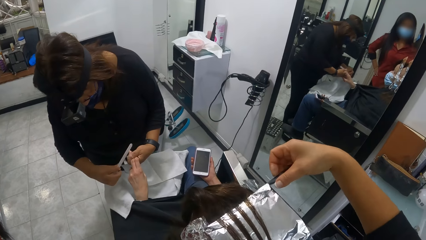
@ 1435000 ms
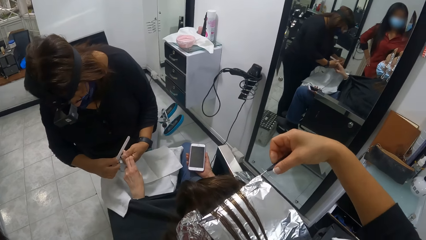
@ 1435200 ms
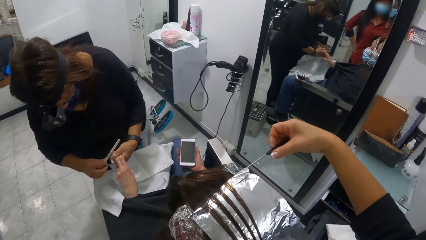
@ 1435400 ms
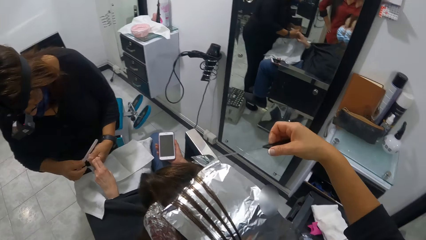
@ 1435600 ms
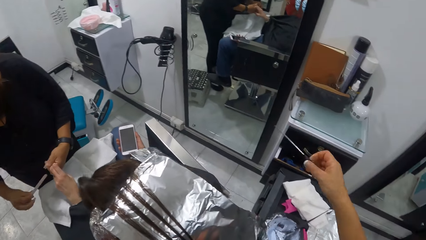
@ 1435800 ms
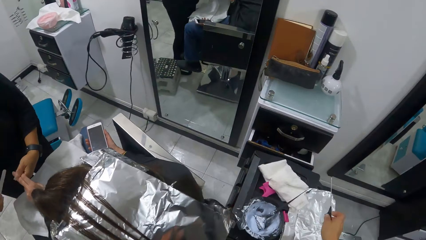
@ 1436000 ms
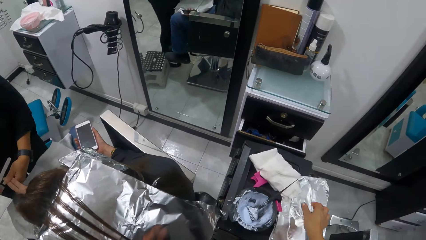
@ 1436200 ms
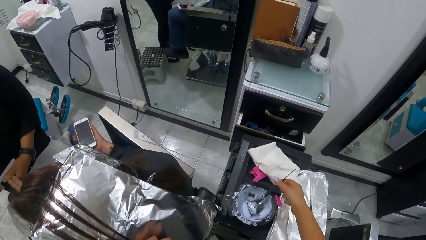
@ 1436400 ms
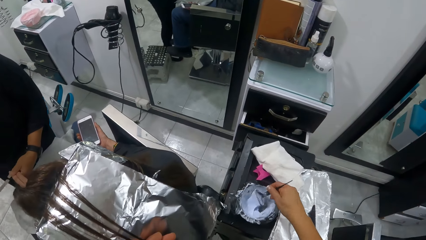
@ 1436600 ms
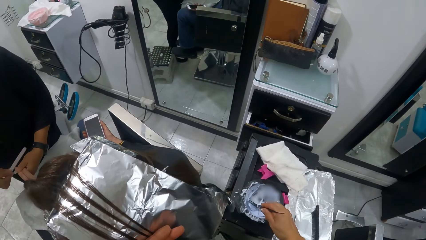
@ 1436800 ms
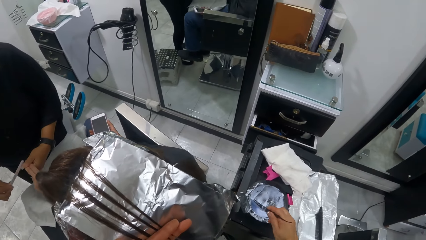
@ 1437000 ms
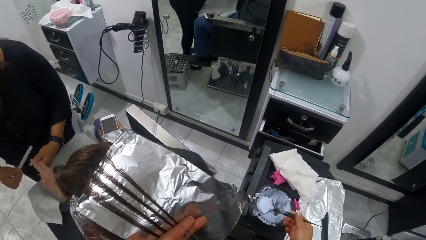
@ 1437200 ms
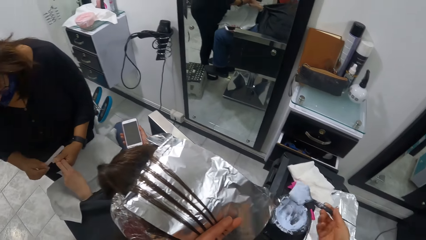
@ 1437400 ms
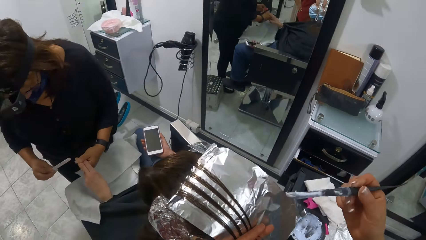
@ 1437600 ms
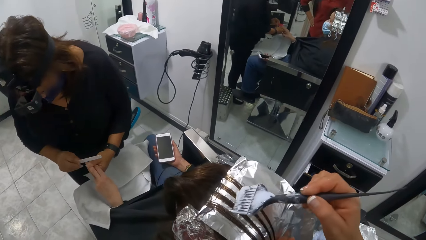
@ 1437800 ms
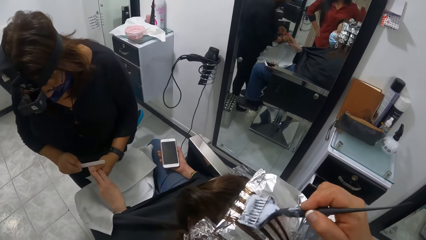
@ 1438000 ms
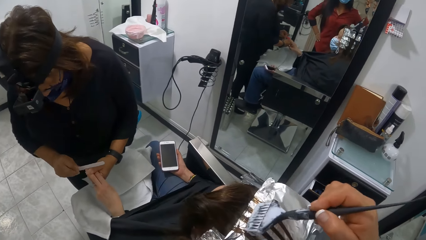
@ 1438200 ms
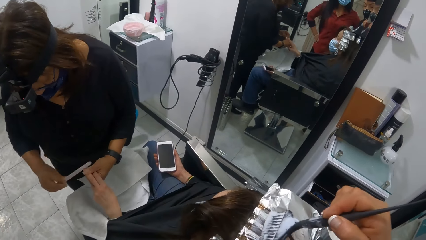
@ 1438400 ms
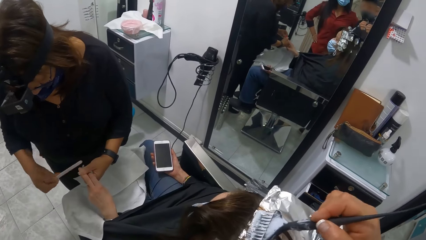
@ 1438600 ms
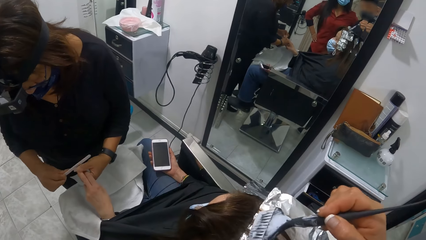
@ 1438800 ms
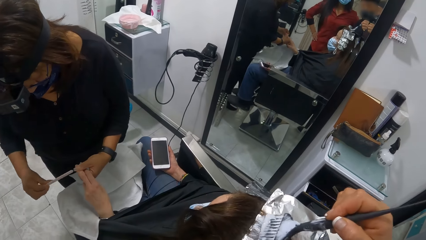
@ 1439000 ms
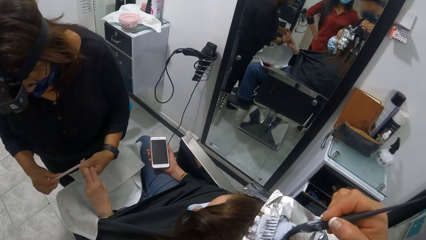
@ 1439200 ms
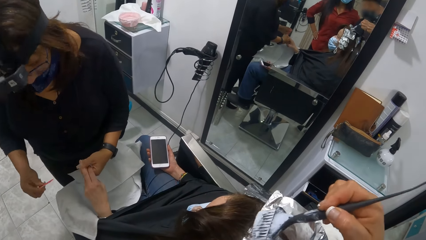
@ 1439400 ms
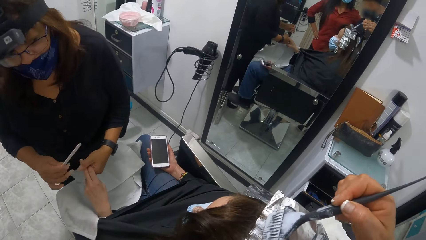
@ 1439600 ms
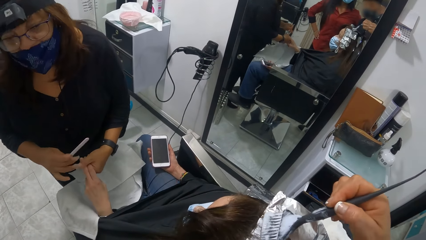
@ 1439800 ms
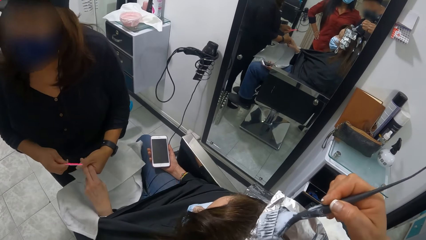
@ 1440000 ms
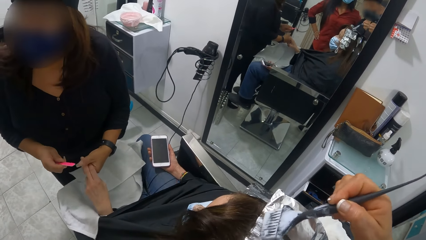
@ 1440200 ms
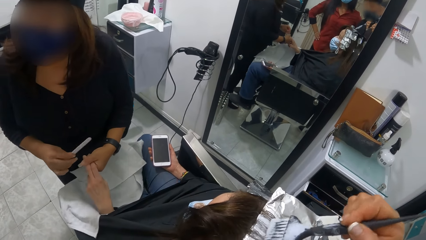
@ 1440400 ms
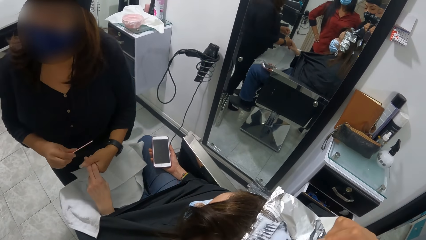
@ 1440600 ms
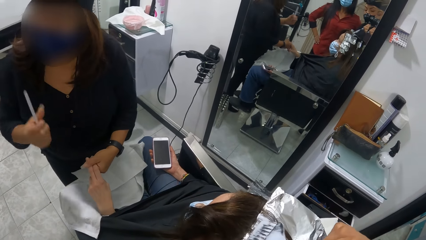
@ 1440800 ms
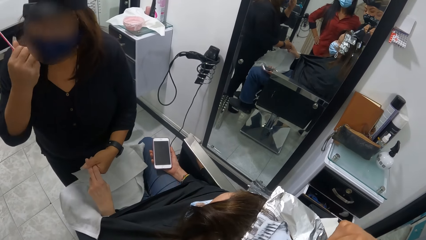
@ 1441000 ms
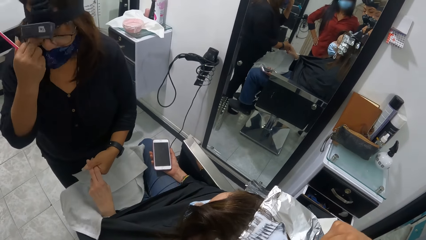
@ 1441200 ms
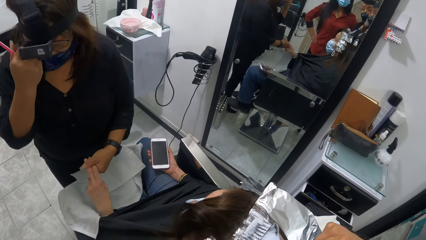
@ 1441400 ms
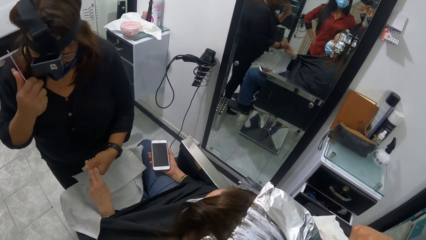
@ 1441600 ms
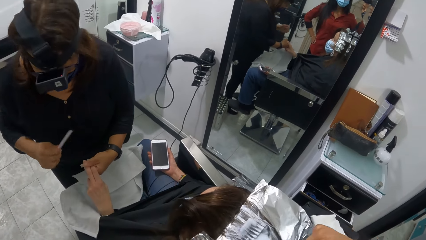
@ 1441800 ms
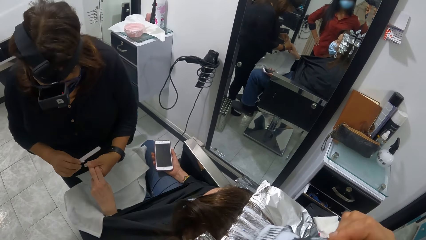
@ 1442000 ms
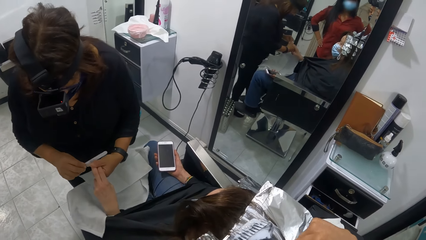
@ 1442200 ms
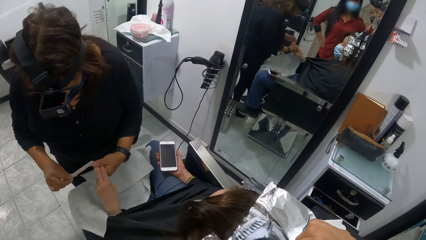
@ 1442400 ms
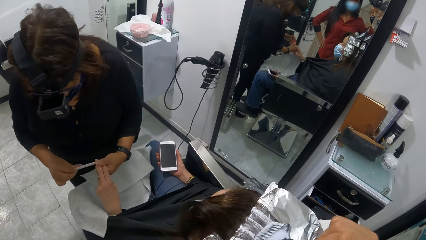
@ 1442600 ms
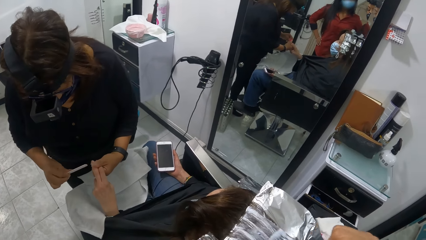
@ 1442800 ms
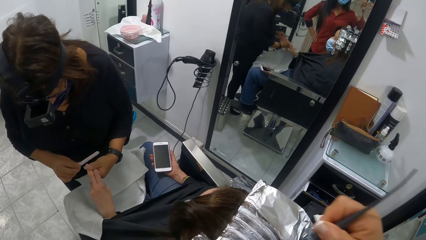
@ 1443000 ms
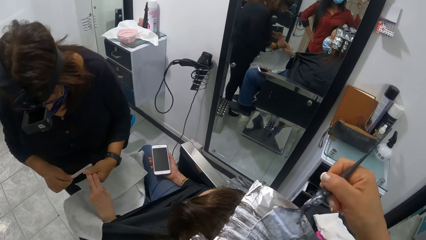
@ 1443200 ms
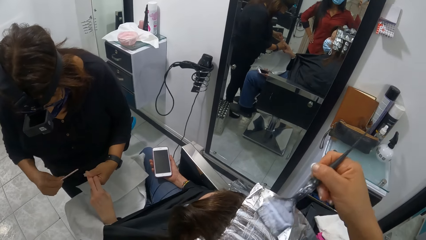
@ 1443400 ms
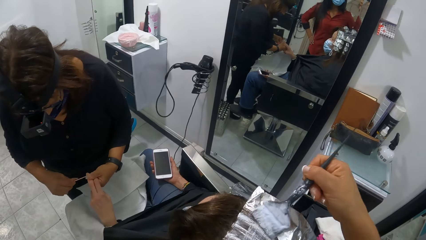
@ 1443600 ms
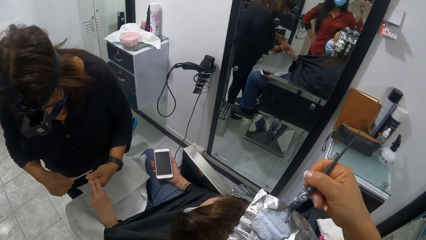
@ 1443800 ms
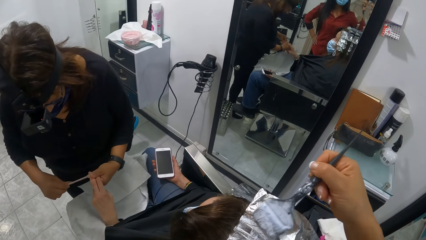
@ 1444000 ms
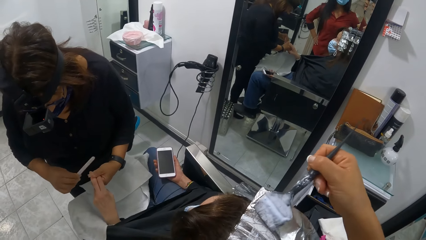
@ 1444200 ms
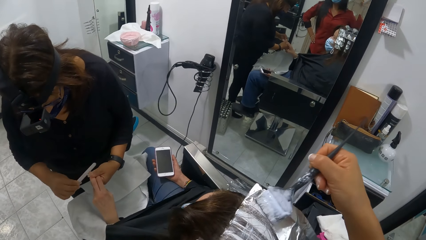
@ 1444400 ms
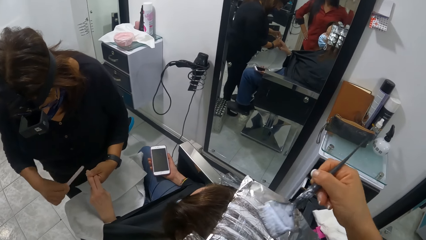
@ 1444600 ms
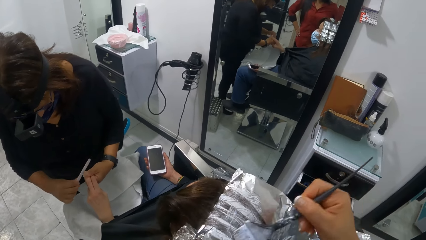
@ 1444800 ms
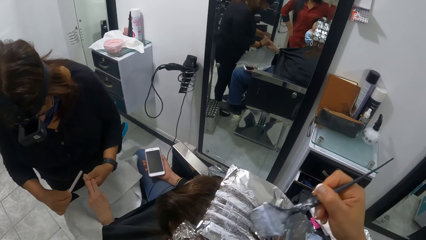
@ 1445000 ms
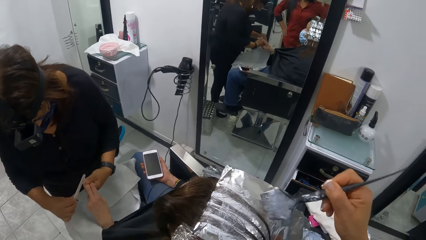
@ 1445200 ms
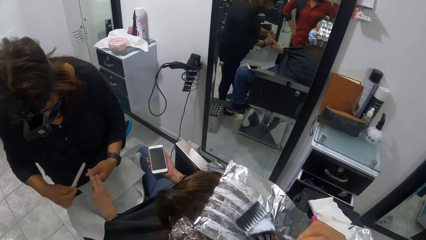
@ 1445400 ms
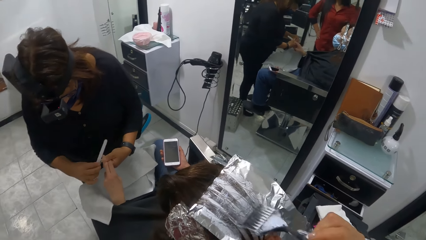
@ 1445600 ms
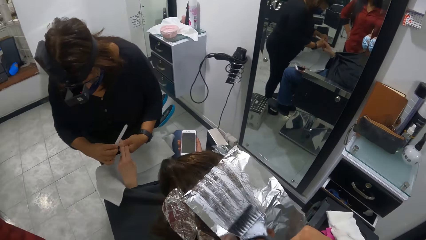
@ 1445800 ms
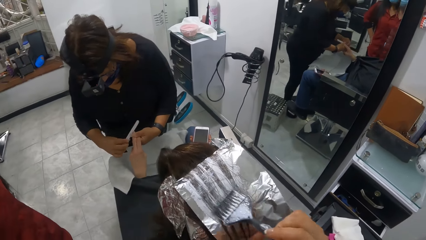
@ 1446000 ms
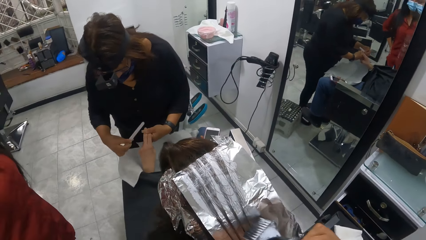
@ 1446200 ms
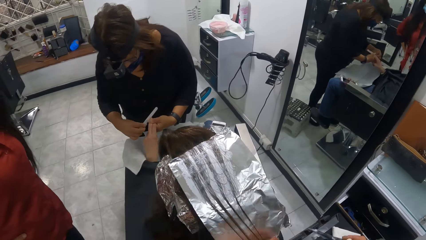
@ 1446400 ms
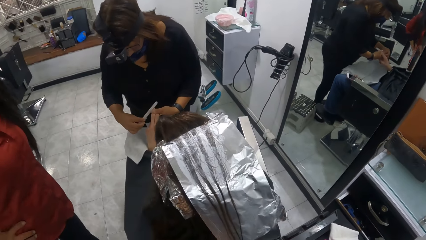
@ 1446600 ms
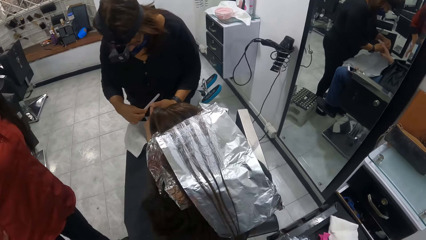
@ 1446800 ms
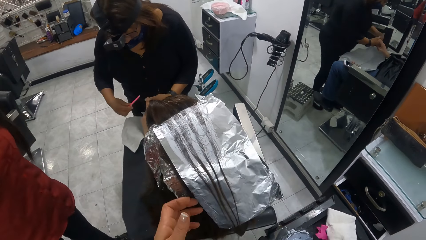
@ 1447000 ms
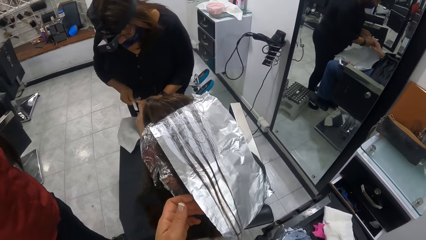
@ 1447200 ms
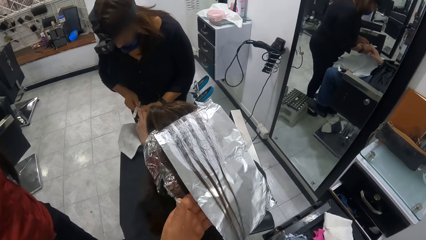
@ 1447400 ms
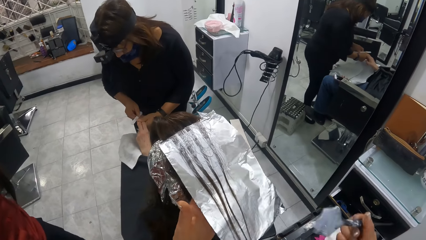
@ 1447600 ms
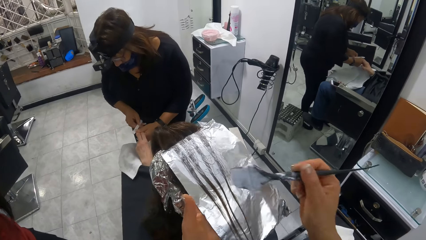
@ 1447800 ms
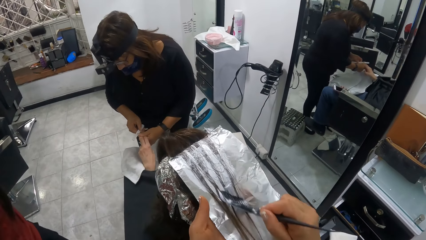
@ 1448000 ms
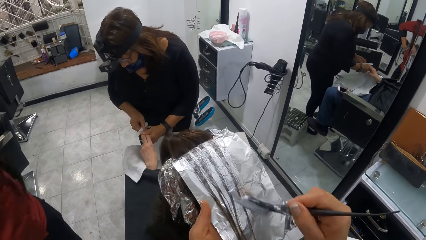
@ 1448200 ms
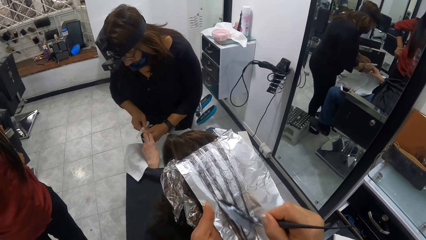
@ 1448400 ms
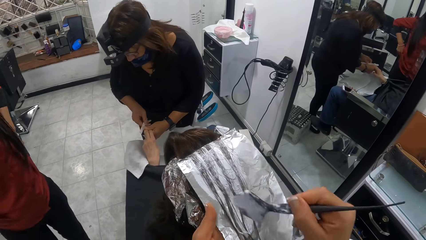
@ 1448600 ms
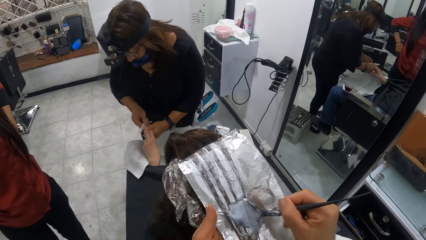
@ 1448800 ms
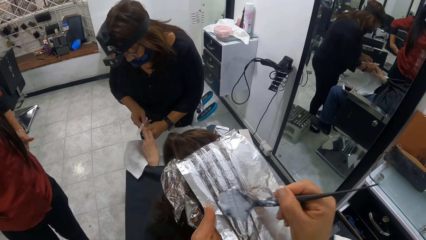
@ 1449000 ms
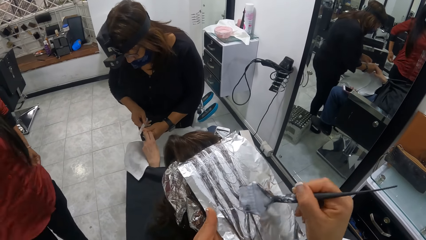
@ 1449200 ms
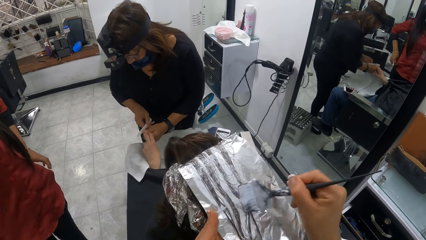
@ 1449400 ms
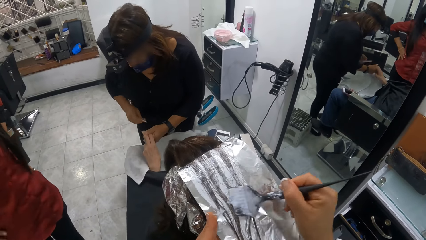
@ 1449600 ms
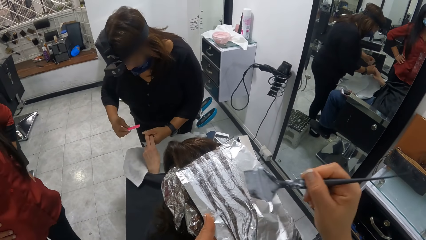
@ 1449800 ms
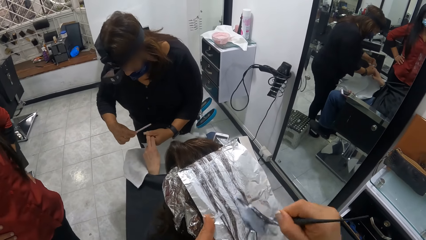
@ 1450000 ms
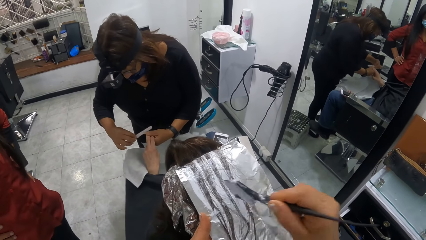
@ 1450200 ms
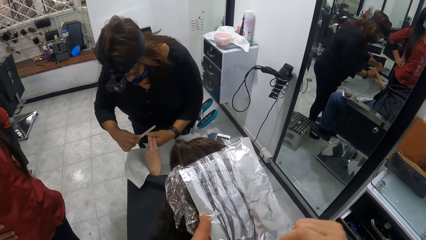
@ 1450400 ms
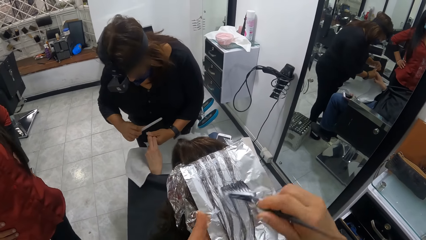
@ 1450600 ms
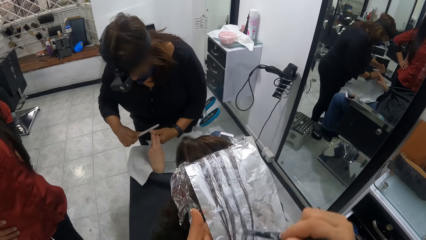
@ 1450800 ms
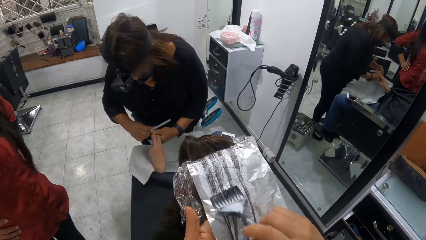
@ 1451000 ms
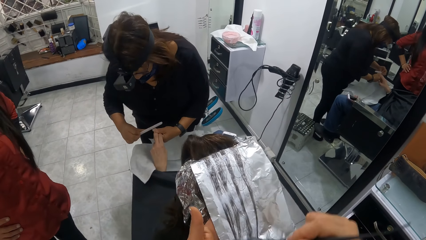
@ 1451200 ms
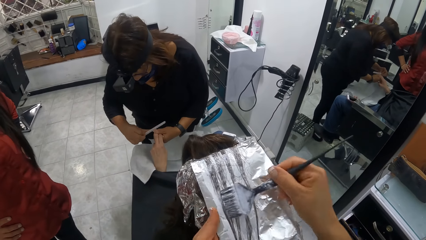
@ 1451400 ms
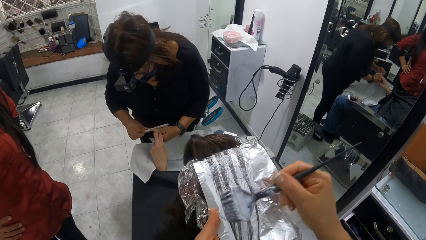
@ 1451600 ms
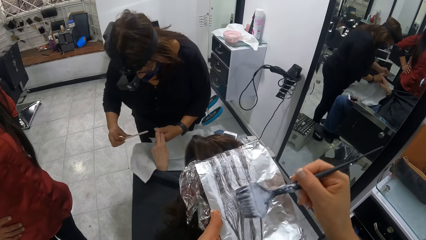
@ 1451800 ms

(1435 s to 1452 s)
The camera wearer places the hair on the foil. She removes the comb in her right hand from the aluminum foil. She moves the comb. She drops the comb in her right hand on the tray. She picks up the dye brush from the jar of dye on the tray with her right hand. She holds the brush. She scoops up dye. She moves up the brush. She brushes the hair on the aluminum foil on the woman's head with the dye brush in her right hand. She moves the comb down. She holds the foil up. She lifts up the brush. She brushes the hair.
